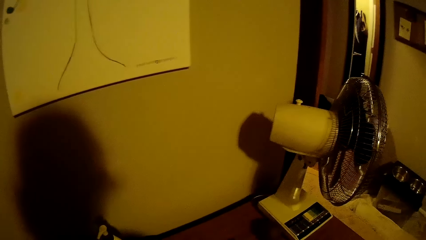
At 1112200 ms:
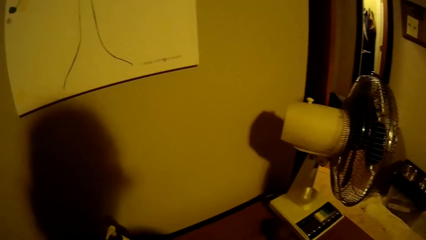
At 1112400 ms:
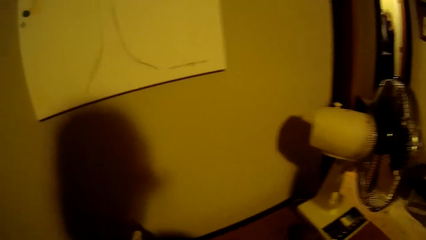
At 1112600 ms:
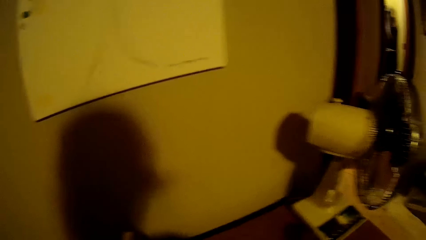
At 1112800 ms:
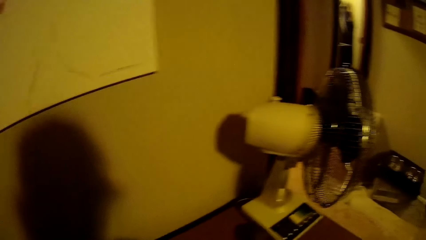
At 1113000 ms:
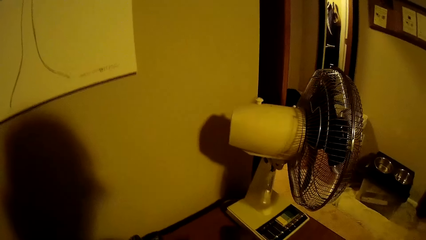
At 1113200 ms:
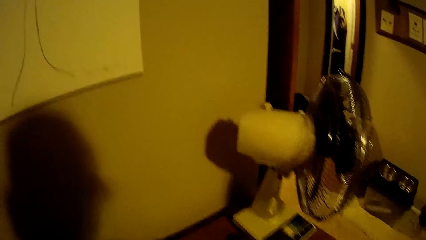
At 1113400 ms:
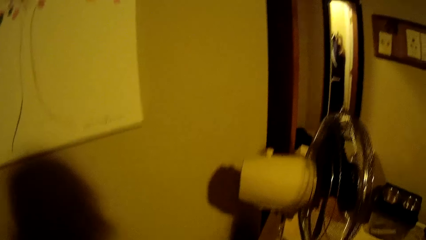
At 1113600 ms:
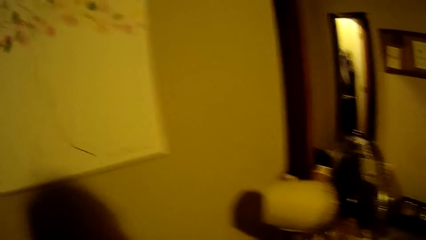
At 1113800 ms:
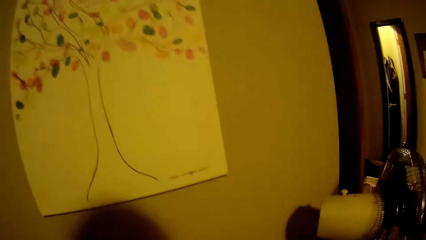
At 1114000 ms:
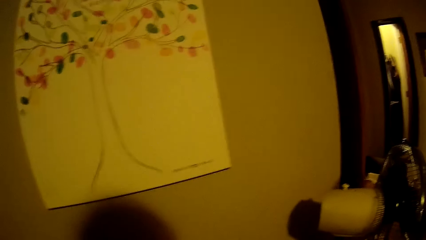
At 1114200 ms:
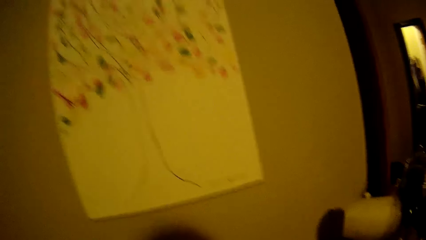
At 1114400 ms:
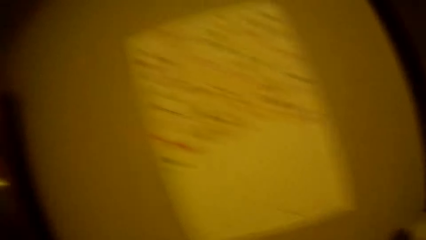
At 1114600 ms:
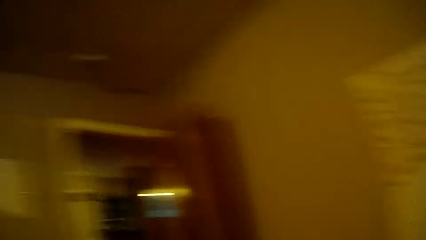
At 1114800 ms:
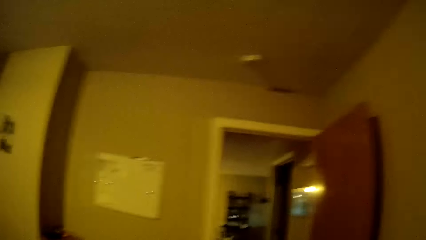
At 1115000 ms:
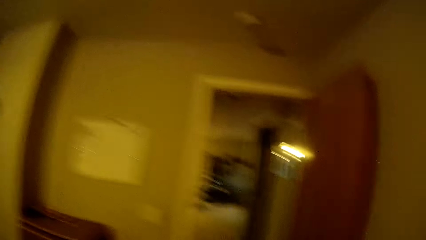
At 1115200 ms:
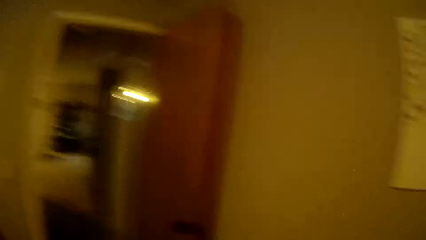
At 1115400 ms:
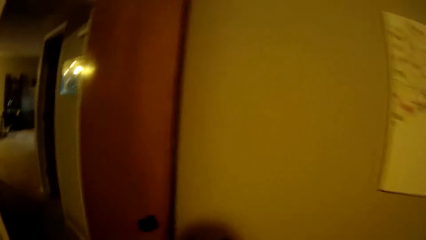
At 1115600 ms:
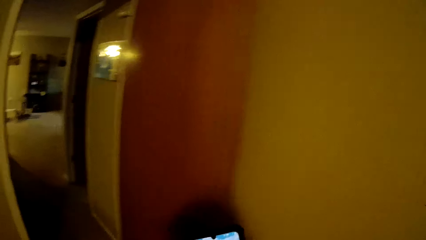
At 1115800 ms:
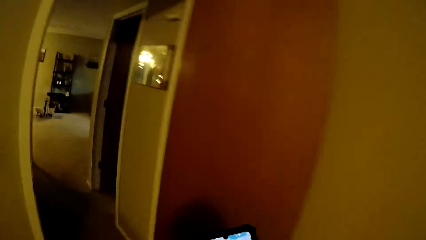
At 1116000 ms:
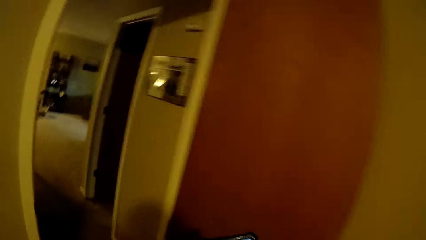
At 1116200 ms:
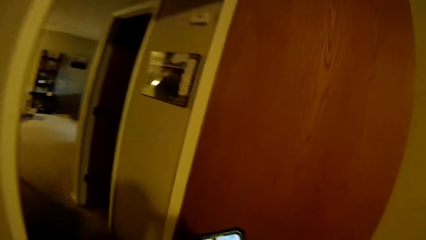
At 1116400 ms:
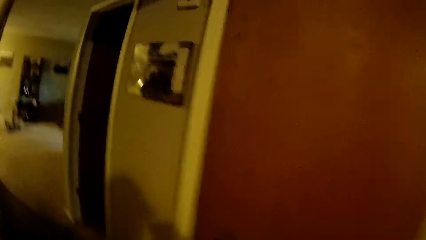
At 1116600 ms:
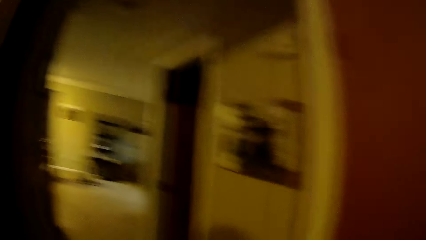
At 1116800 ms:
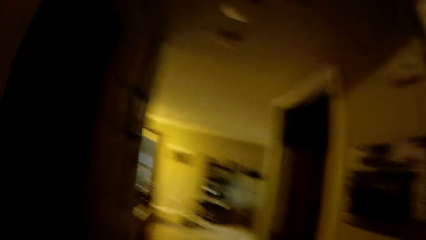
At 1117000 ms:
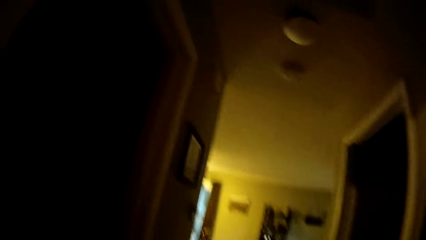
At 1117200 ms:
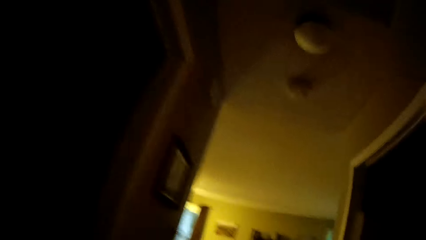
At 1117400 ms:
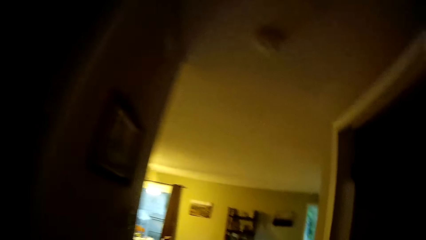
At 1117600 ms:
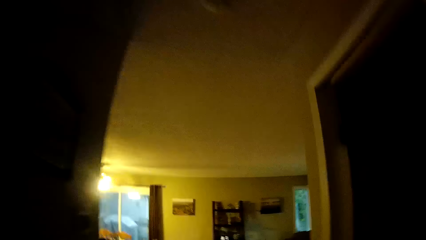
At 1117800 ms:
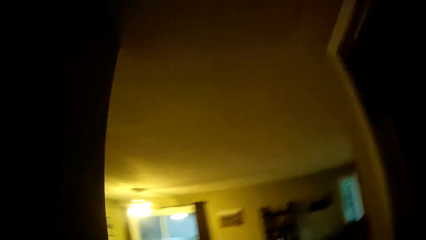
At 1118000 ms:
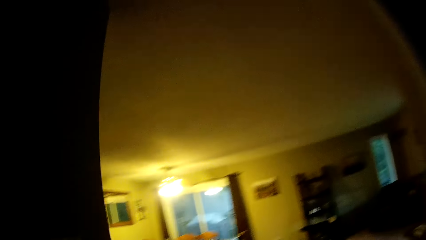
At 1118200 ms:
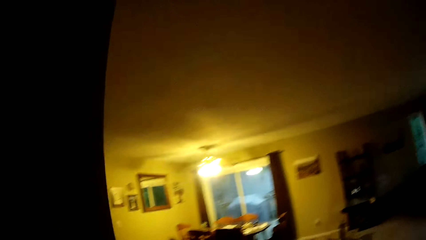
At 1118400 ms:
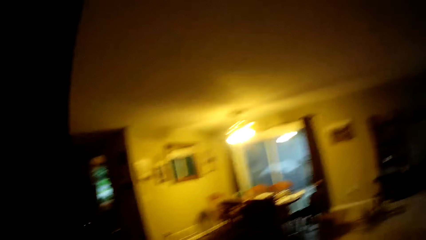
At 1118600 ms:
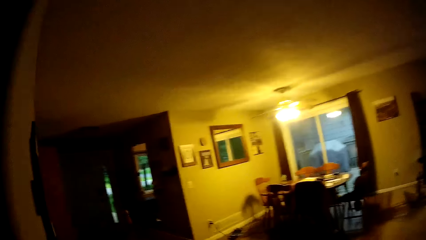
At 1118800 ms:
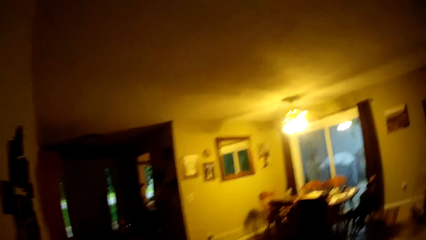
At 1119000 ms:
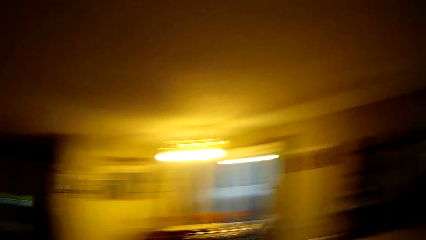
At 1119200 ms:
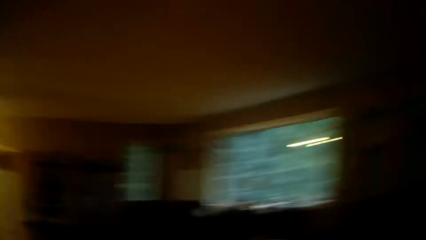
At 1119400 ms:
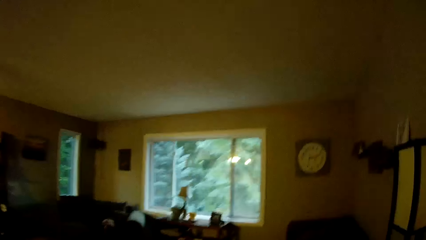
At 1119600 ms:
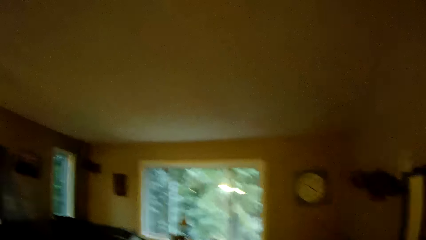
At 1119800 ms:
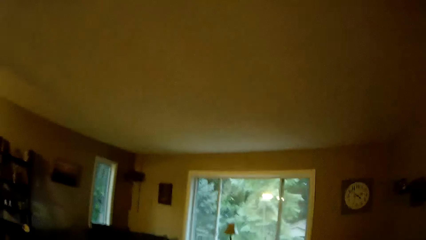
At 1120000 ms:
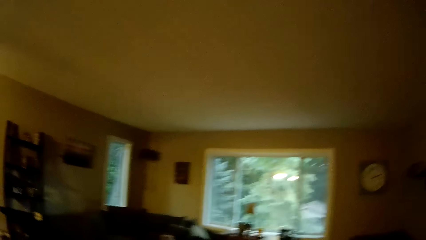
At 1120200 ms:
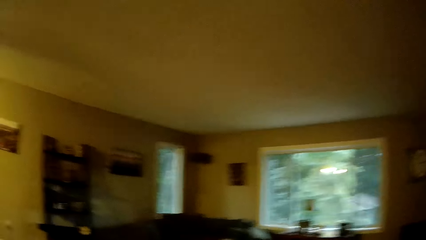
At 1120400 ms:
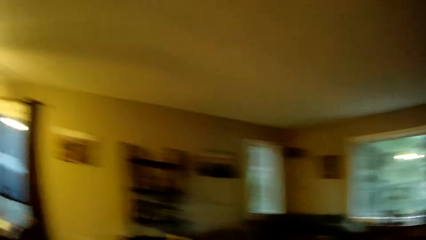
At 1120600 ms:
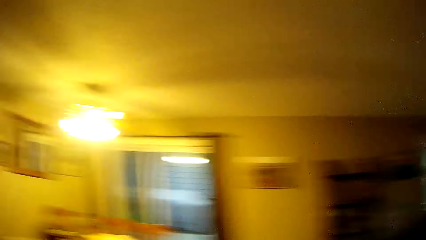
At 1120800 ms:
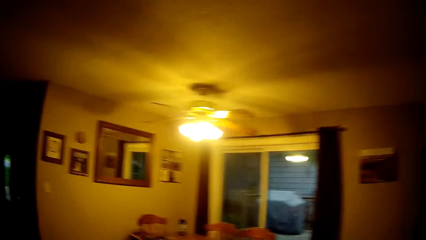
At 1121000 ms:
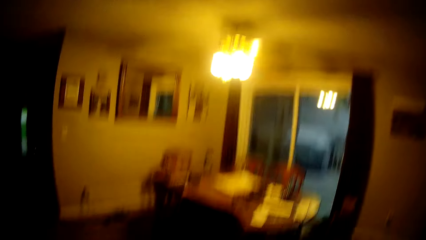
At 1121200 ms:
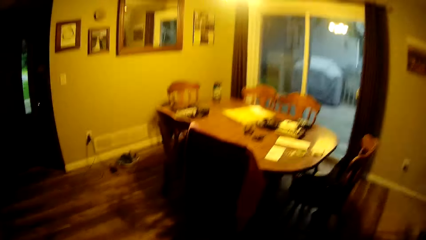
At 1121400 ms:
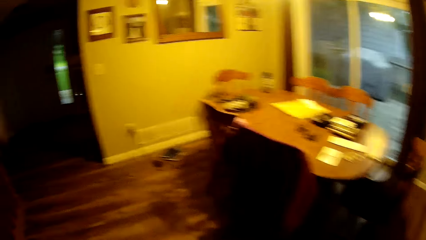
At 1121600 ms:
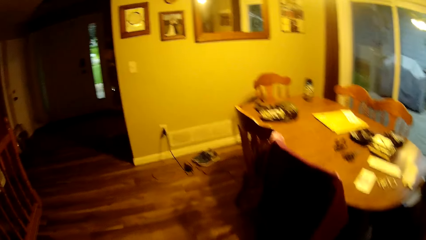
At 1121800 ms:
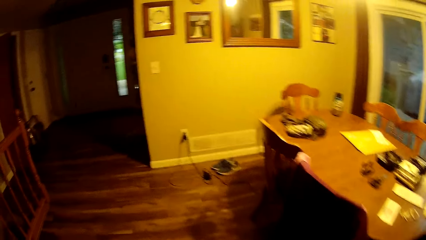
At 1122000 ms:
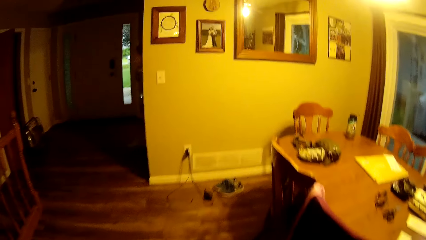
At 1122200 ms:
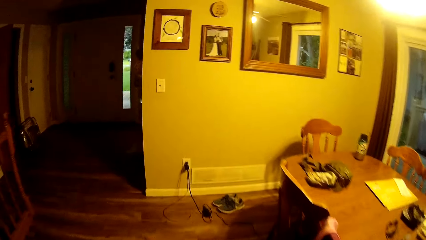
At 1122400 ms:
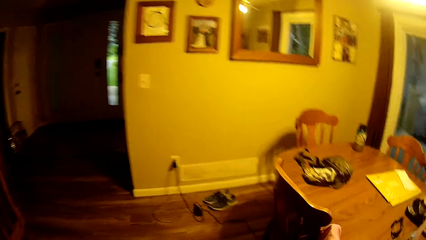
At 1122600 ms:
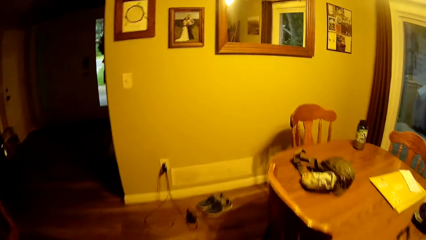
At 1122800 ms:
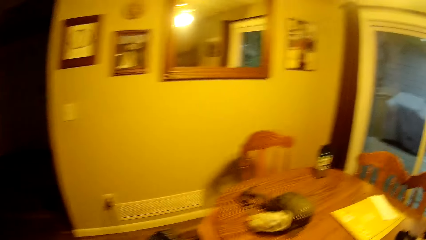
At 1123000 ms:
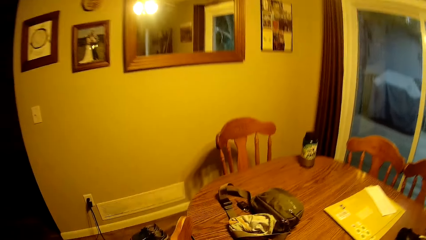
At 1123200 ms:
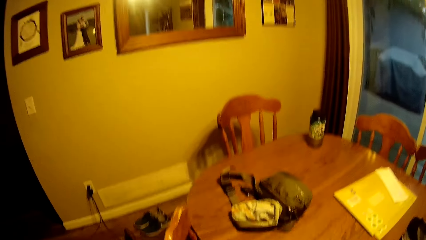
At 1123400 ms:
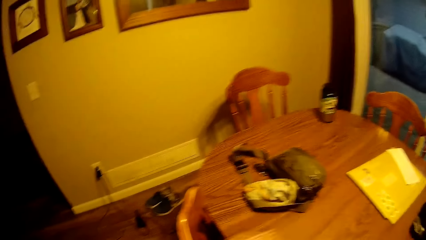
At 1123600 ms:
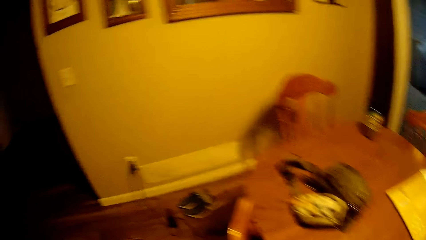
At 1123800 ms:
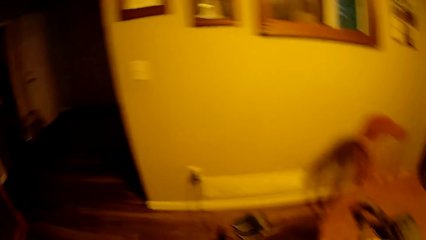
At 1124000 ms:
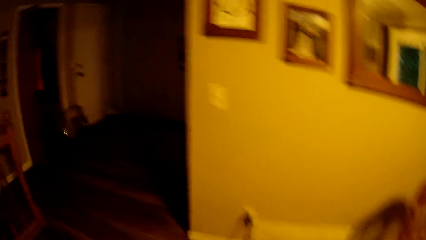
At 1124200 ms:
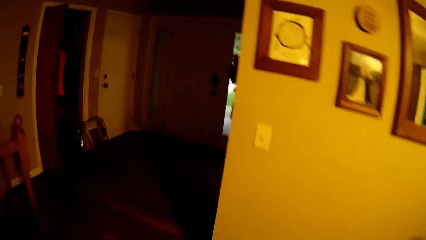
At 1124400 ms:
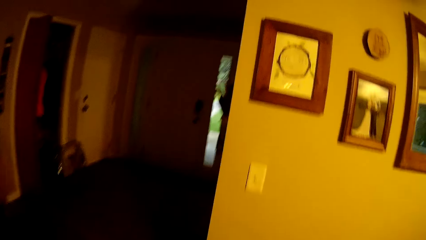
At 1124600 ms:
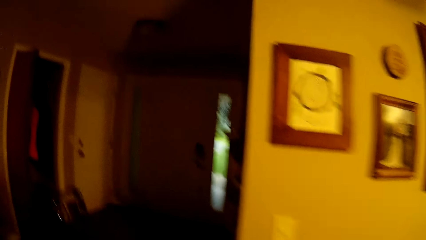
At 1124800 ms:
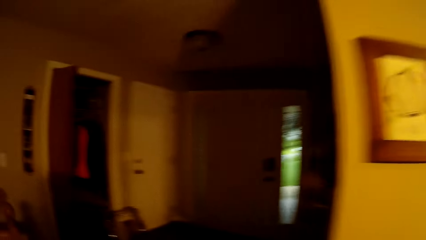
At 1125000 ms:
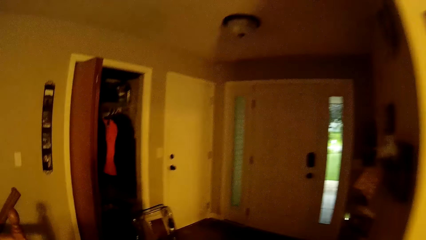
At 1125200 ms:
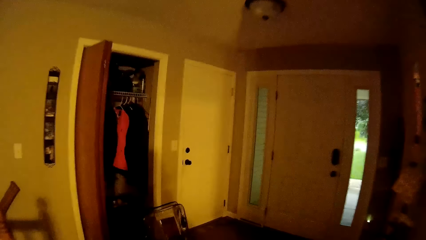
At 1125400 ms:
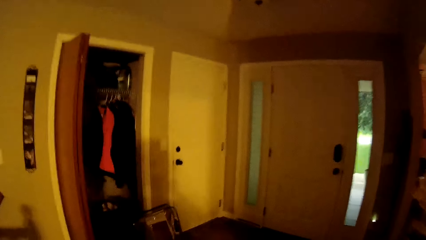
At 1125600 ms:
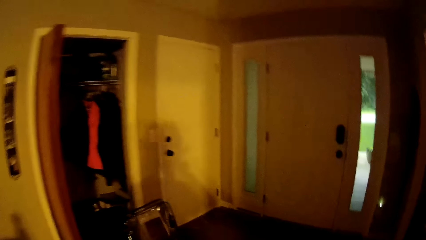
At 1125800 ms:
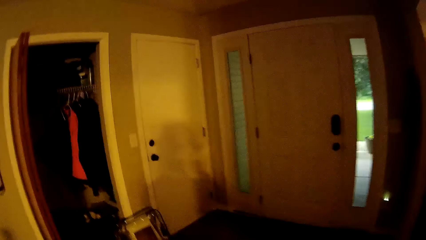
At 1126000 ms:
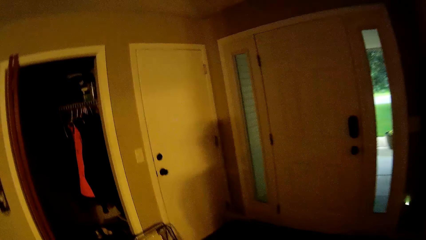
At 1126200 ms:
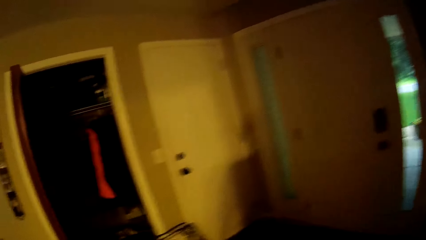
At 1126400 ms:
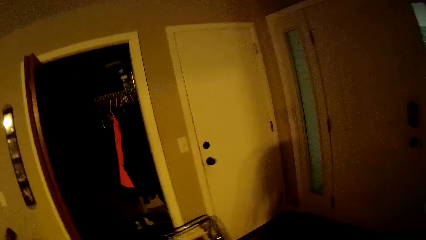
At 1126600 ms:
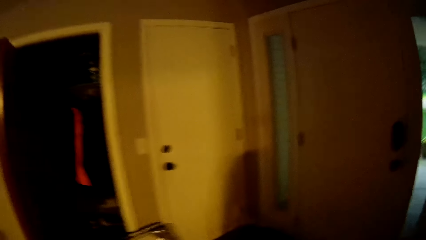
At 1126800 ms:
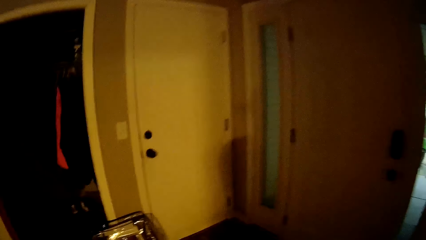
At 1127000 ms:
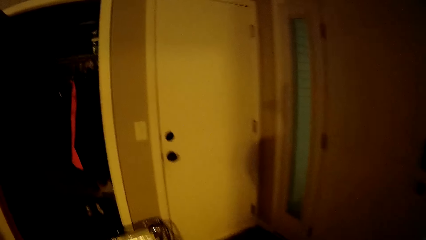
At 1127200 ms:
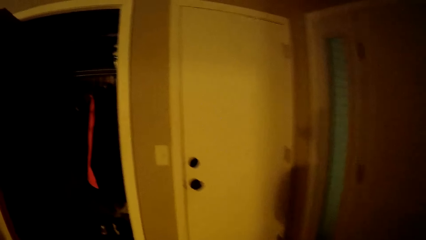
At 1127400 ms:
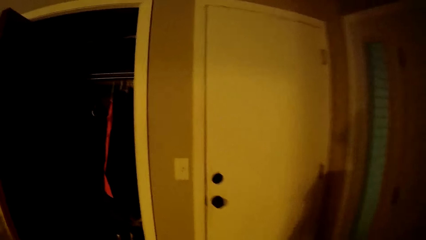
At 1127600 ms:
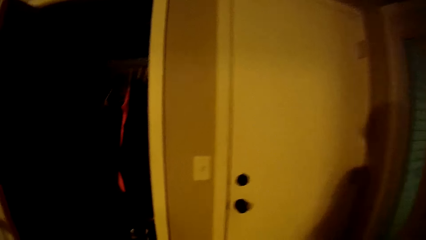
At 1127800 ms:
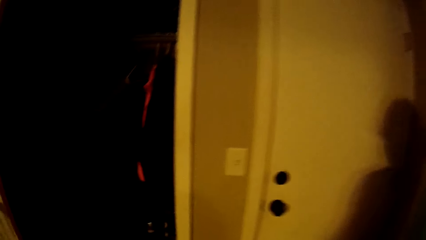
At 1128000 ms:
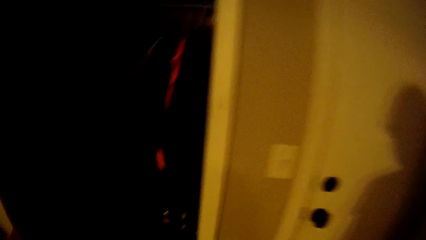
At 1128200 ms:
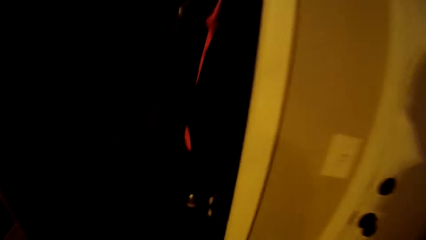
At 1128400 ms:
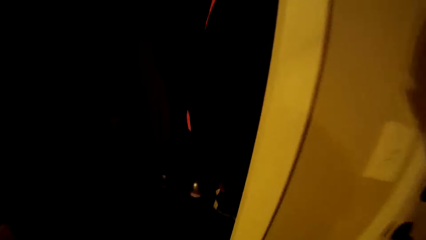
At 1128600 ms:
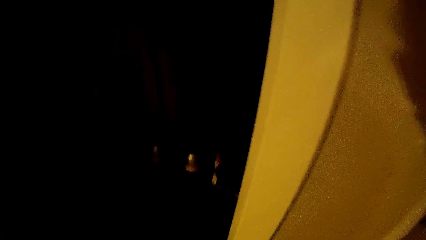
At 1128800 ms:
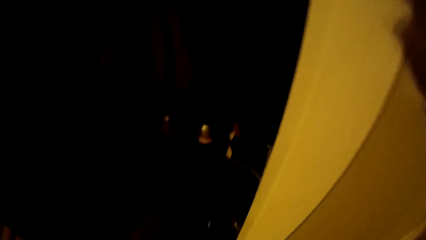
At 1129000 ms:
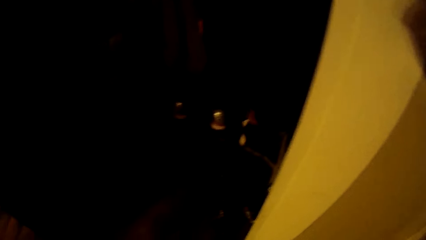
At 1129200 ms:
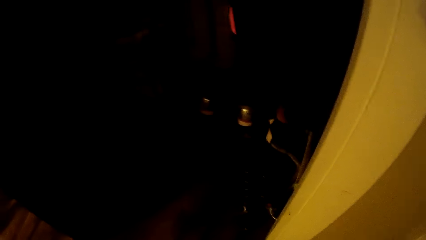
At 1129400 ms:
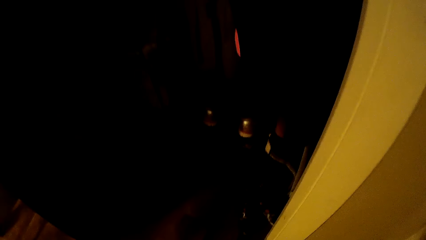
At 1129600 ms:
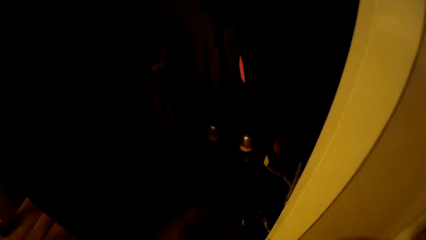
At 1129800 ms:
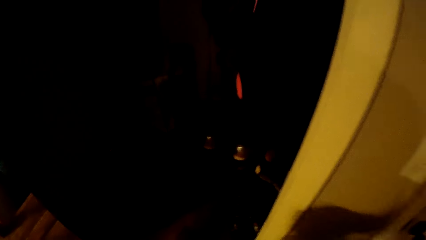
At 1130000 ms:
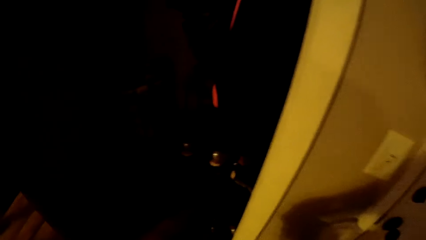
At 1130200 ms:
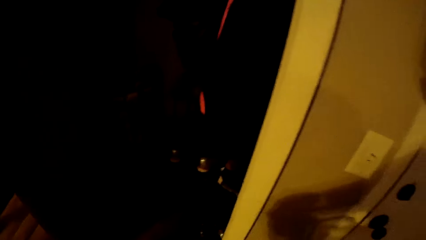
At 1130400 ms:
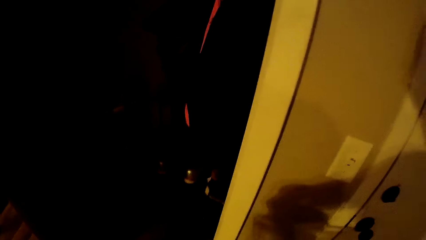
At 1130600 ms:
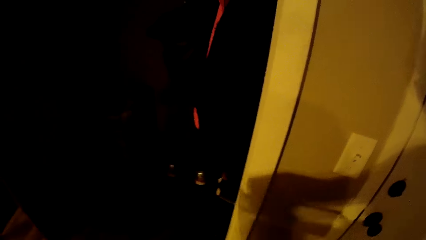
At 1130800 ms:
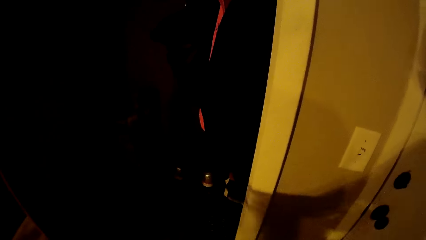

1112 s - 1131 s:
The camera wearer walks around the apartment. They stand near the dining room. They move towards the door. They stand in the room. They pick up a transparent bag from the floor.
